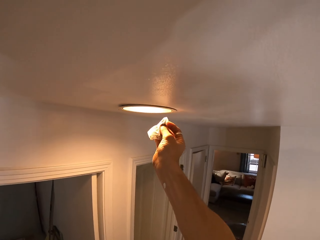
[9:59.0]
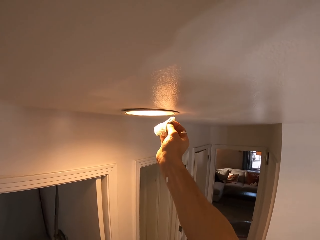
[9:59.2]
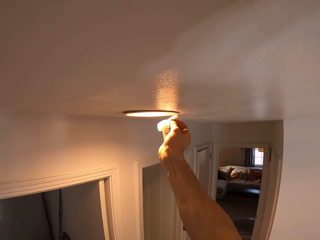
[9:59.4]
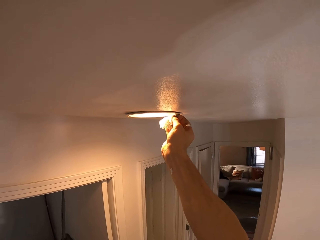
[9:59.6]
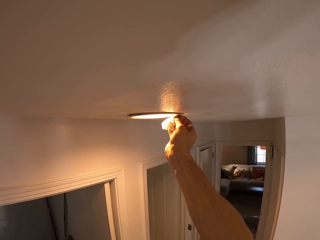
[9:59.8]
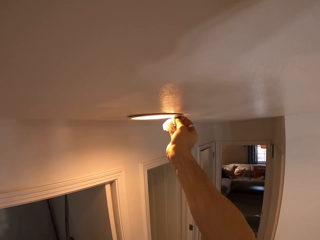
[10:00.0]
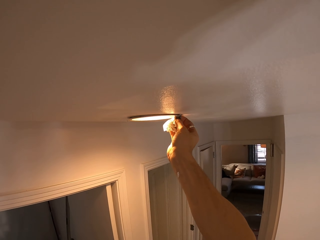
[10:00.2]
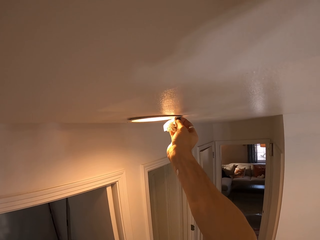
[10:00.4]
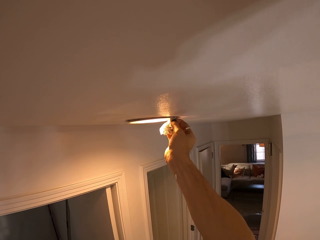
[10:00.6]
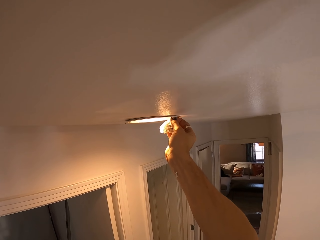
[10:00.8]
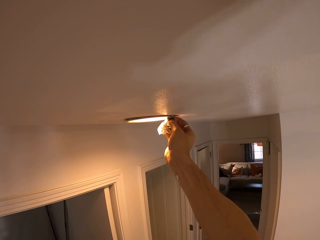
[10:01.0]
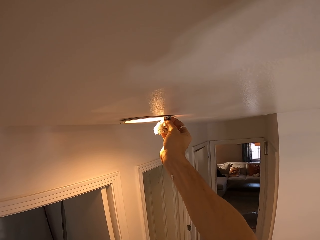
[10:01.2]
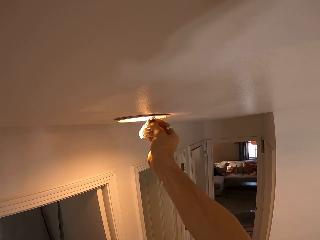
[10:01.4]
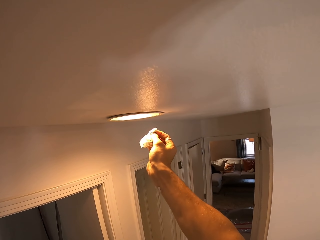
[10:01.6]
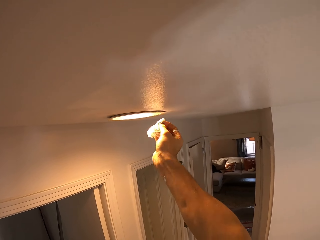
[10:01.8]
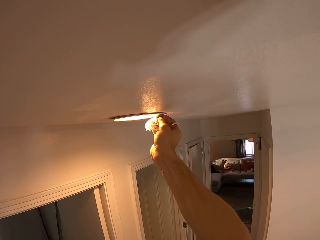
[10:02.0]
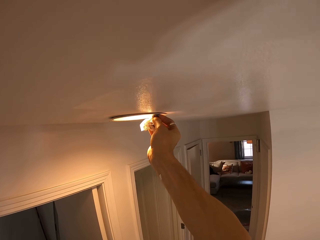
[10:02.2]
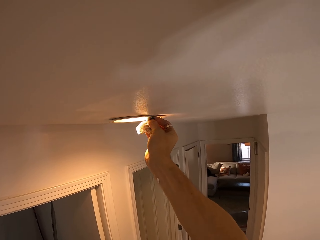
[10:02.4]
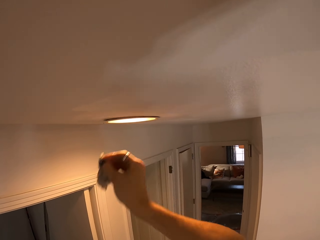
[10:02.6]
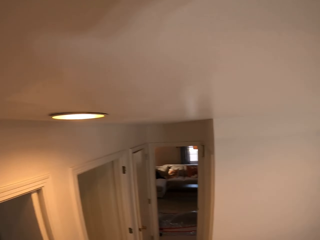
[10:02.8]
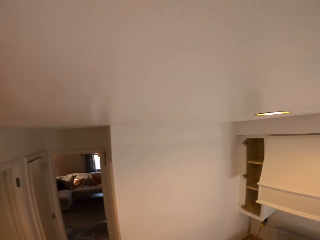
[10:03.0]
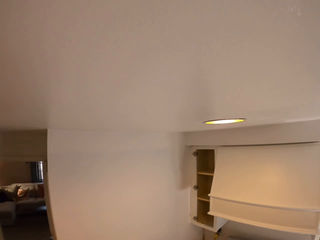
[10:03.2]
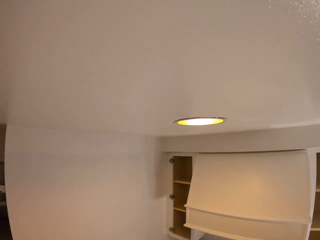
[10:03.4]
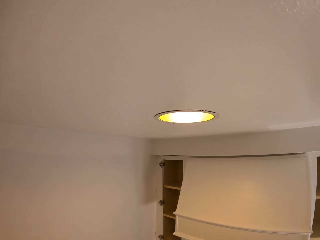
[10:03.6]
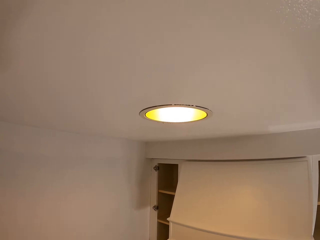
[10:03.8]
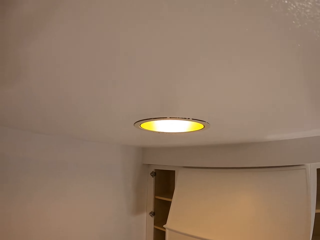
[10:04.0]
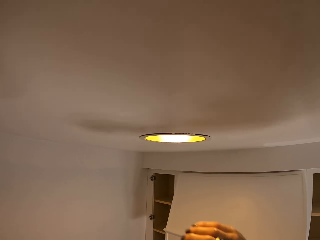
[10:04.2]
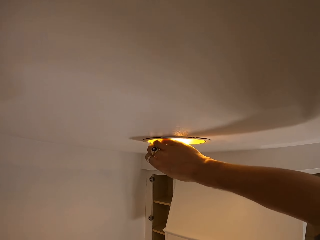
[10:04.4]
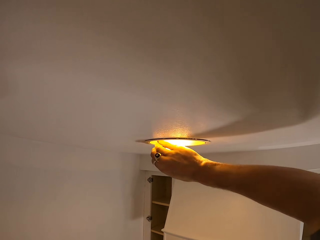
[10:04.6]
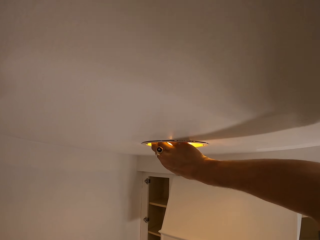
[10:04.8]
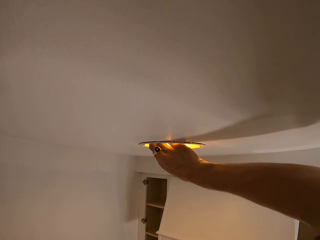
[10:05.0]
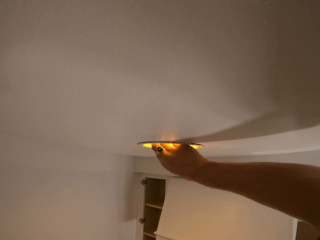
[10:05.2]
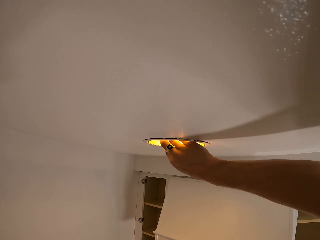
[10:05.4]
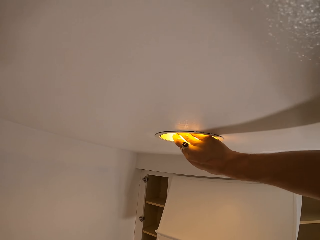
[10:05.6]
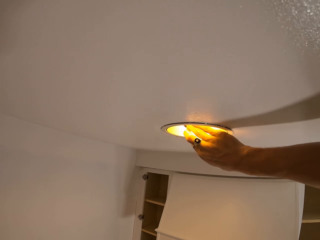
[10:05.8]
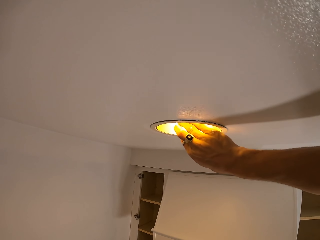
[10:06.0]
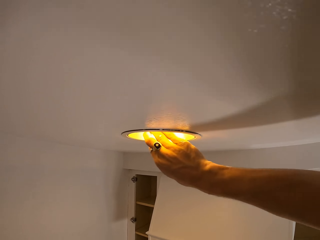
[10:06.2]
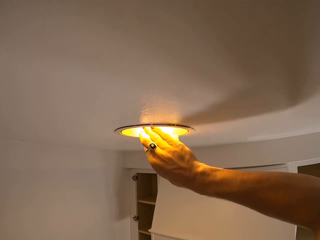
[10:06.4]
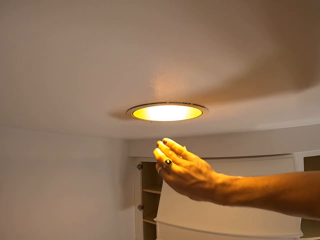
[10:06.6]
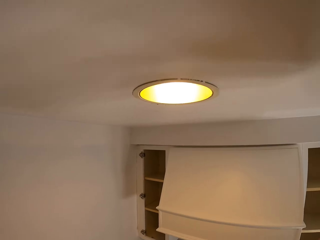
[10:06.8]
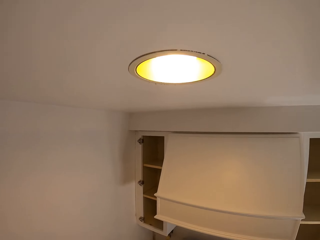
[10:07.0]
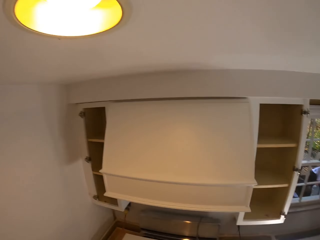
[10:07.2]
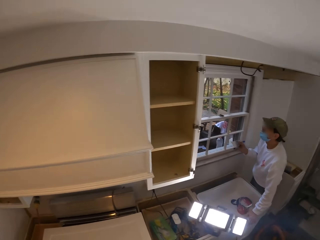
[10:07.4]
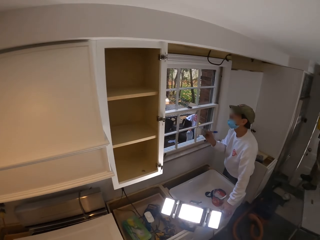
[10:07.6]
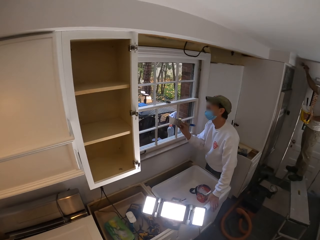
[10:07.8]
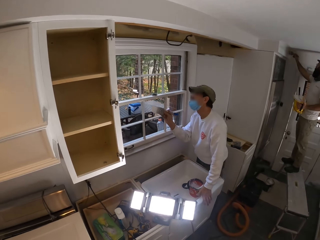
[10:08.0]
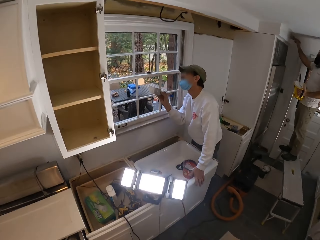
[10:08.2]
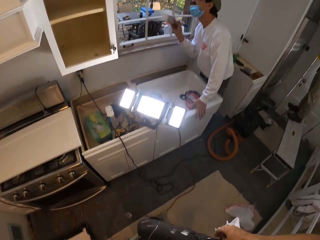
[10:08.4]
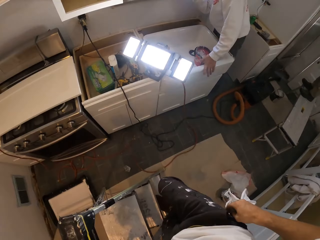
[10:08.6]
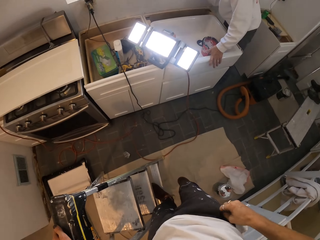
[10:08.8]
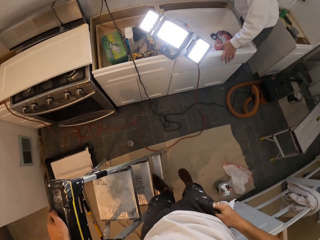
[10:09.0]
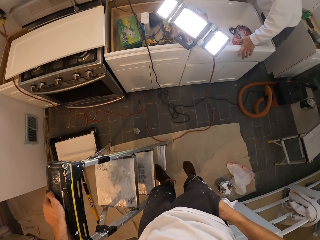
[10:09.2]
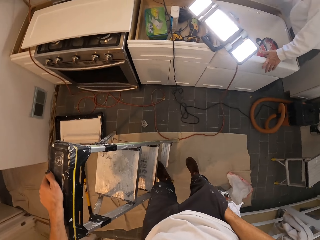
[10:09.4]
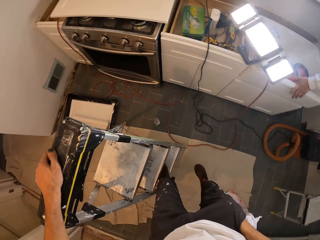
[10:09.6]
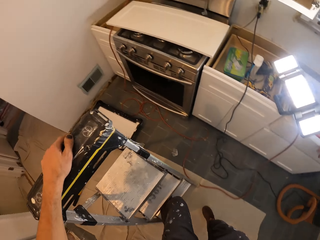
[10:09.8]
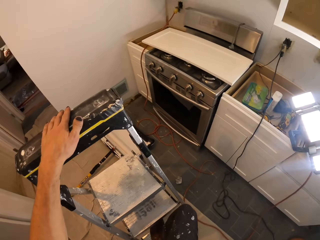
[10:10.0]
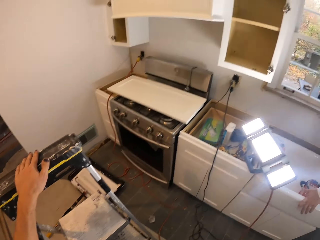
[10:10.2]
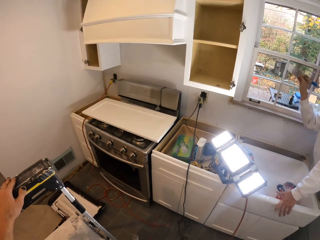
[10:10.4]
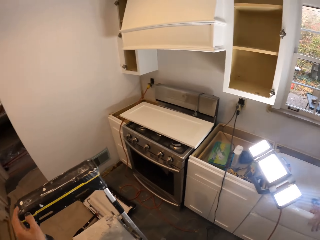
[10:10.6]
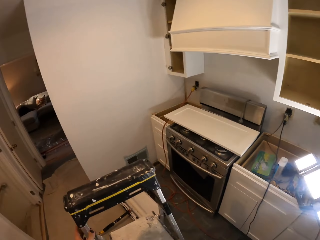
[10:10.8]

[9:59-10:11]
The camera wearer wipes paint on the light bulb. They look around the house, wipe paint on the light bulb, descend the ladder, look around the house, and put a cloth in a pocket.

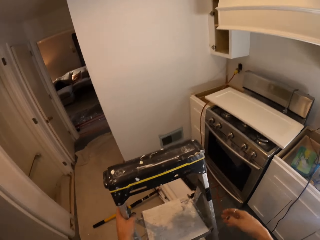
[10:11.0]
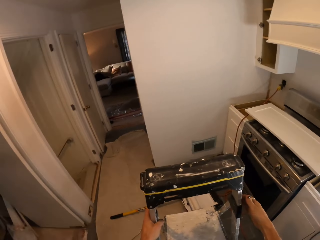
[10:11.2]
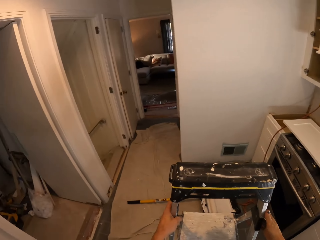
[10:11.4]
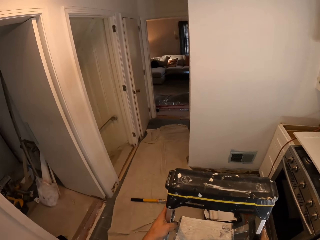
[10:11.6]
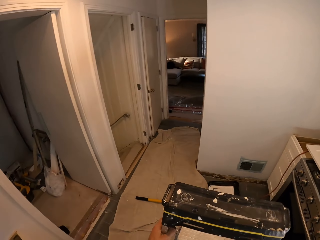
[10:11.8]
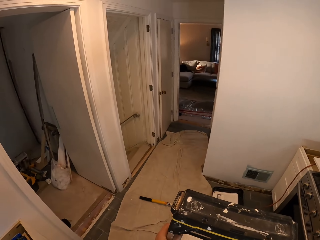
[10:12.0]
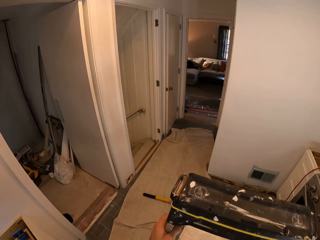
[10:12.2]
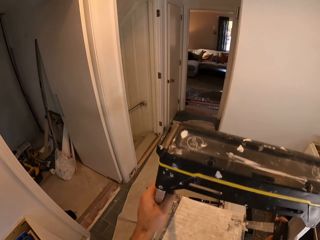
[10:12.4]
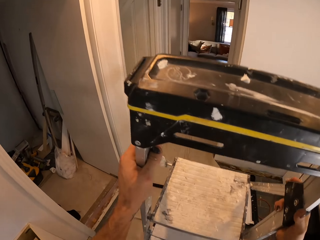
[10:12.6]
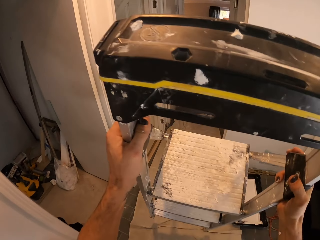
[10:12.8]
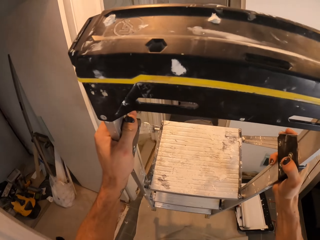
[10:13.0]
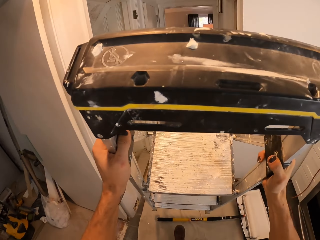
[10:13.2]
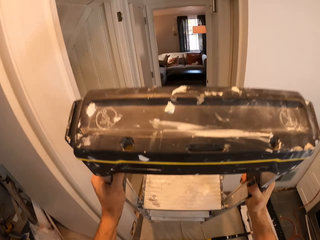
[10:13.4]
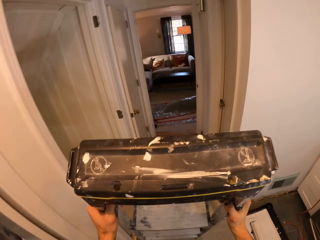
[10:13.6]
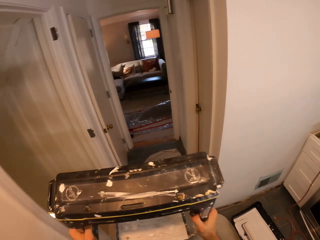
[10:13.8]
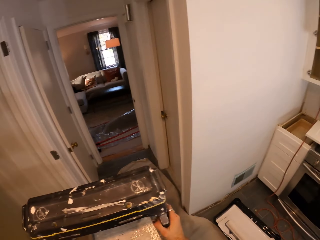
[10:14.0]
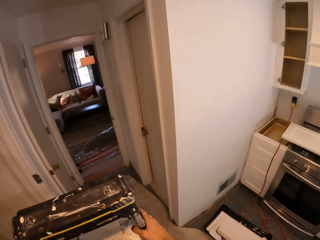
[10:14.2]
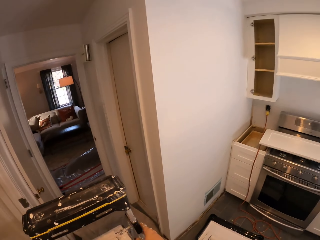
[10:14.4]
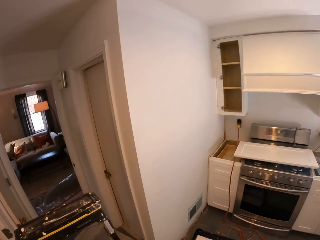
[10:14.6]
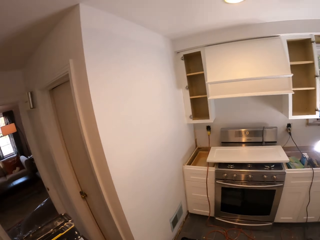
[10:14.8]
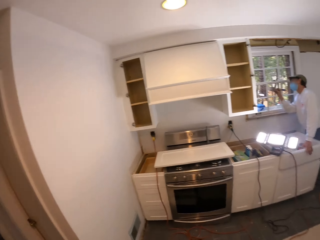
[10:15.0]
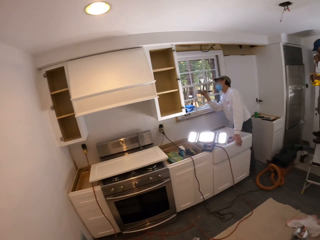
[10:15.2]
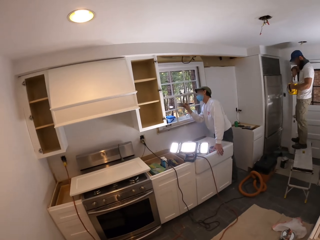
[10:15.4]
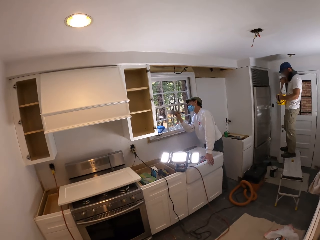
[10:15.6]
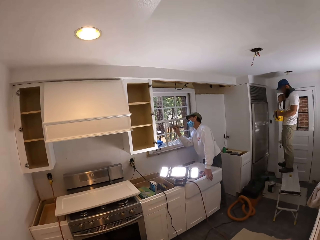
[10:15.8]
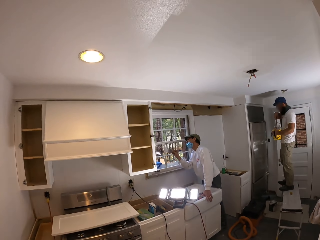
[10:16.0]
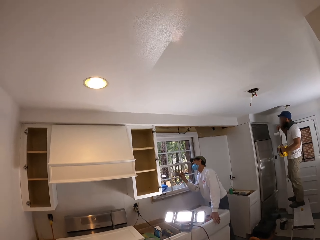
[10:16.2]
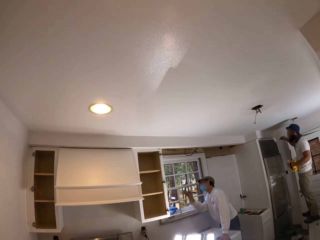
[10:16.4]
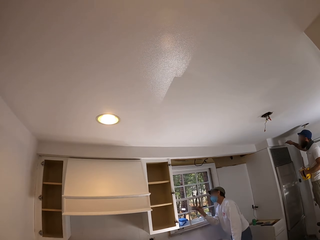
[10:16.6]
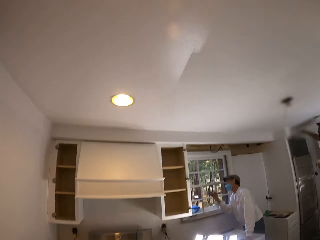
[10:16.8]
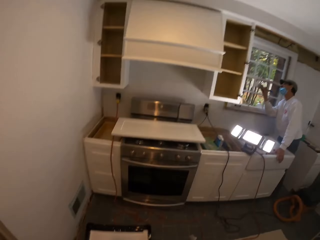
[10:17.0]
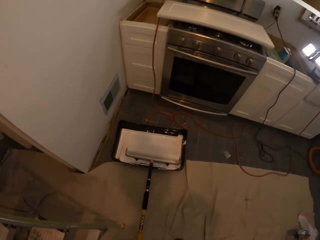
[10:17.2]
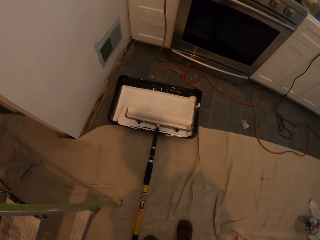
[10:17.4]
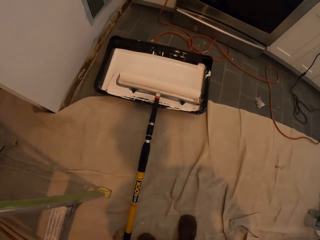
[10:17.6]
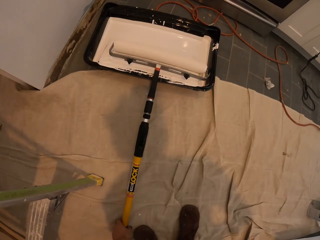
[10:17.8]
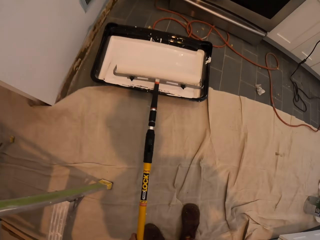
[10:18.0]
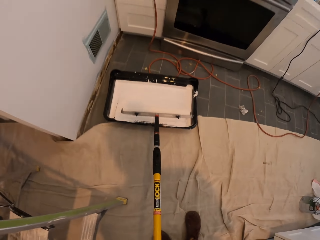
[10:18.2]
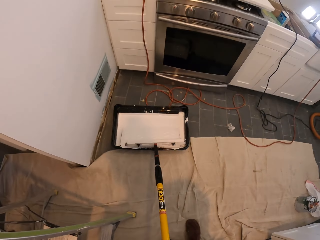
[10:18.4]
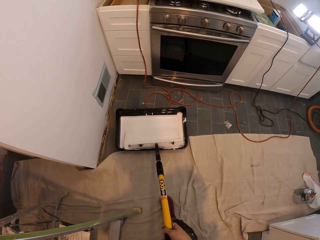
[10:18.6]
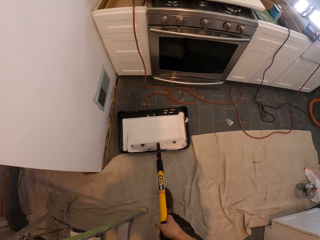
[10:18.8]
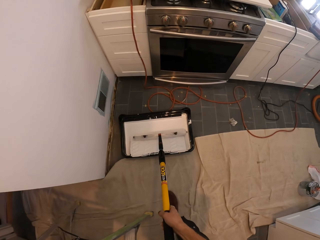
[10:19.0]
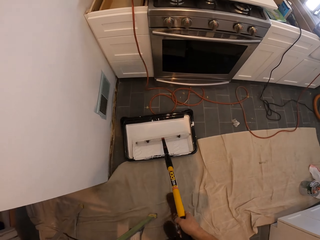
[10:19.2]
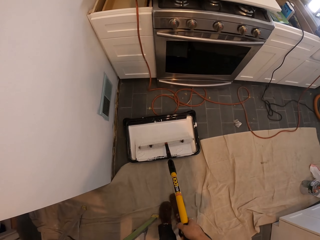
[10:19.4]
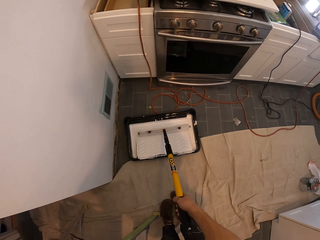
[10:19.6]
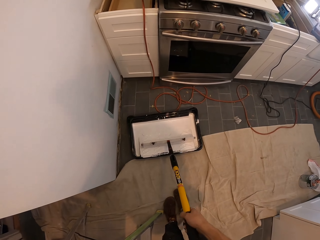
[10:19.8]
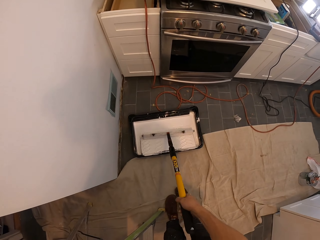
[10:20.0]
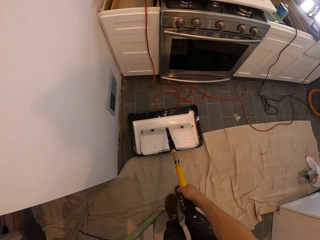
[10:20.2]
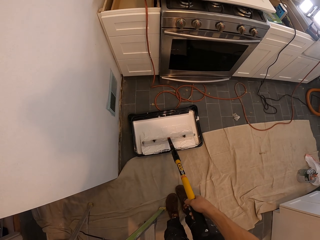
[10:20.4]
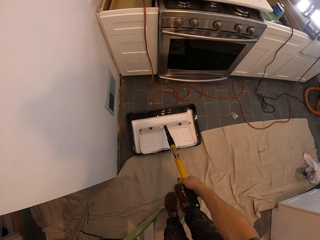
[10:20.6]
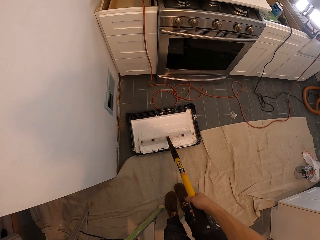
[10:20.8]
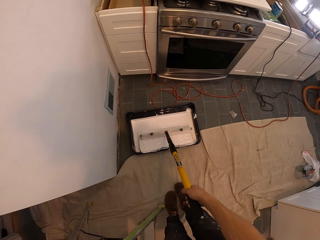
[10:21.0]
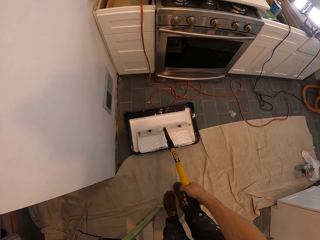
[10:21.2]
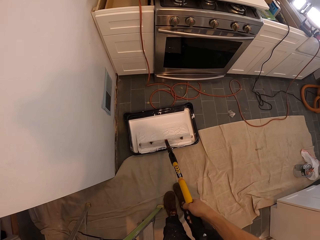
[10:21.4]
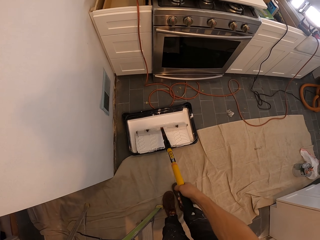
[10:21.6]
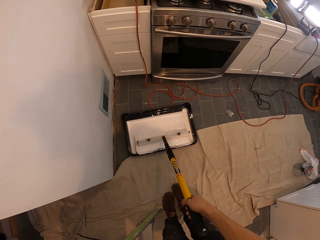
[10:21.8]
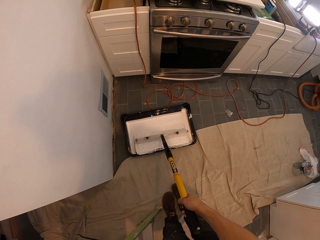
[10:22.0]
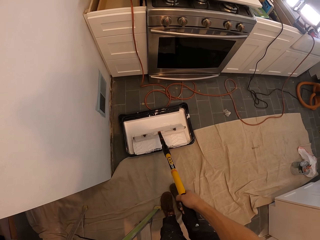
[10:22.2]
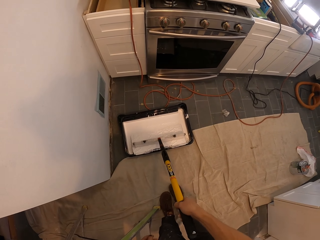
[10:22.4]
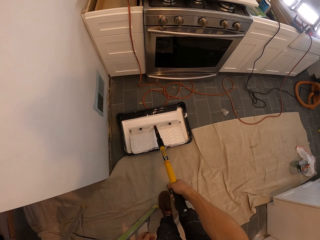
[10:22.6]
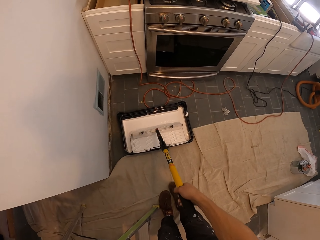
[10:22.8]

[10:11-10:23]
The camera wearer moves a ladder. They look around the house, pick up a paint roller, and rub the roller on the paint.
